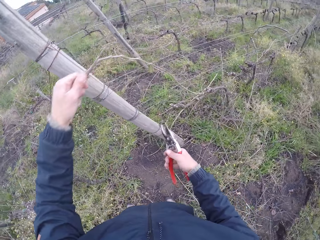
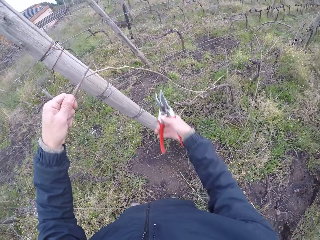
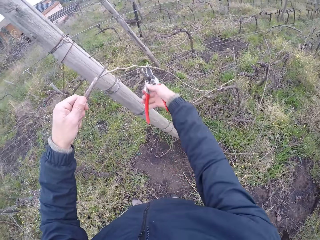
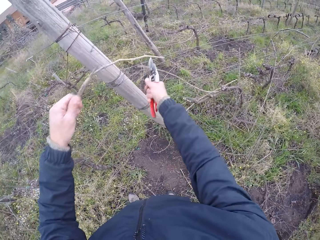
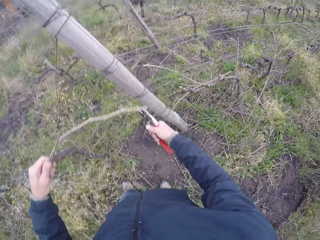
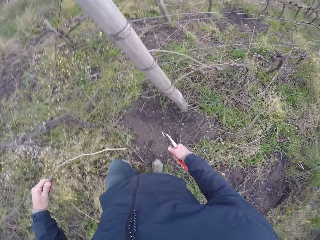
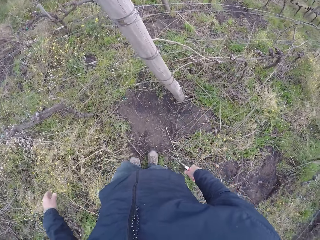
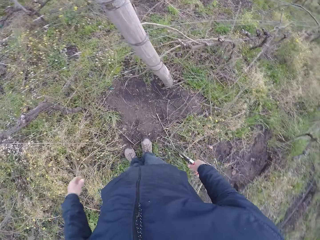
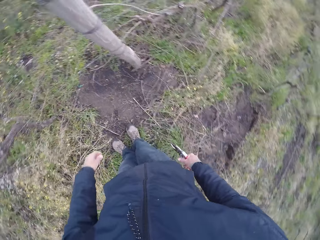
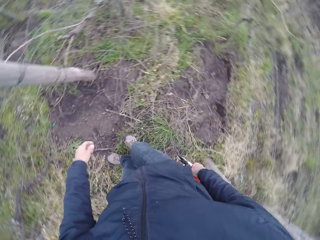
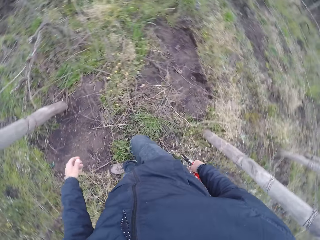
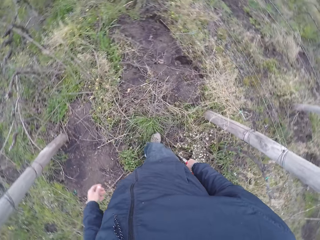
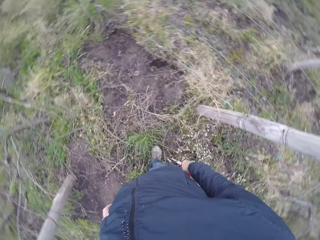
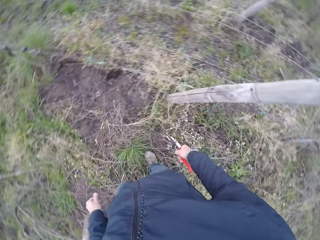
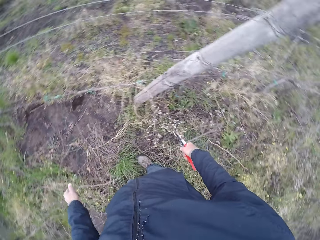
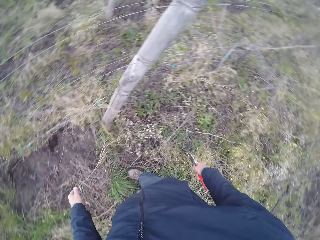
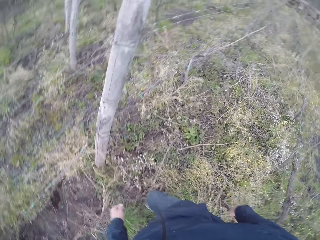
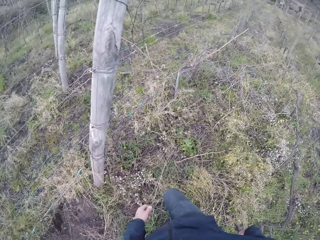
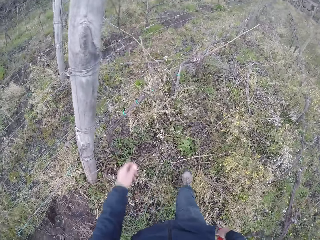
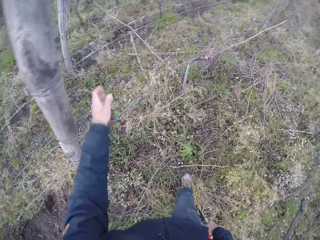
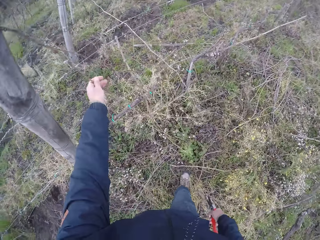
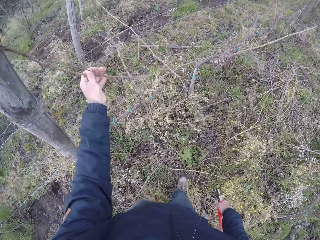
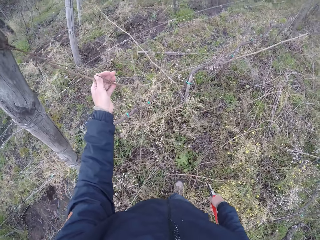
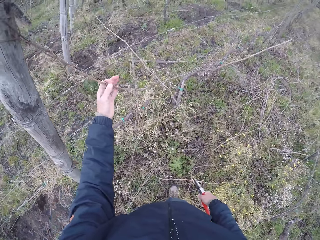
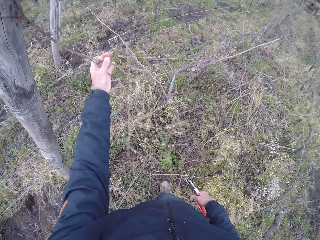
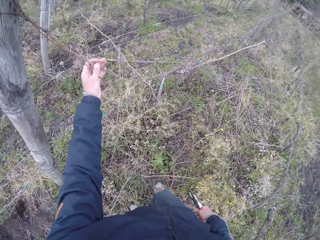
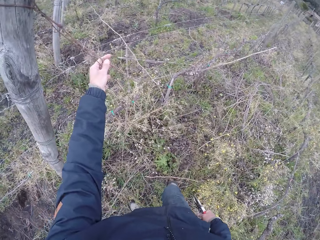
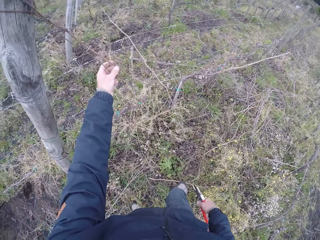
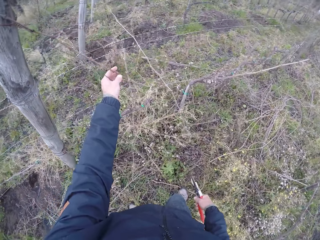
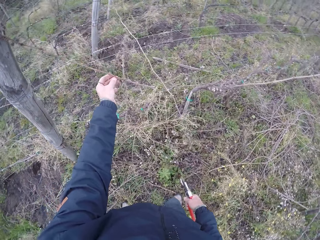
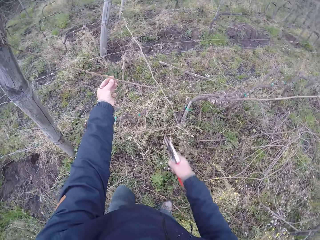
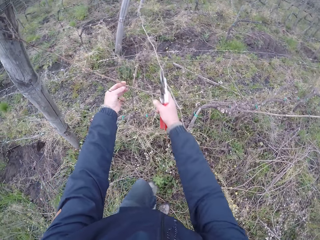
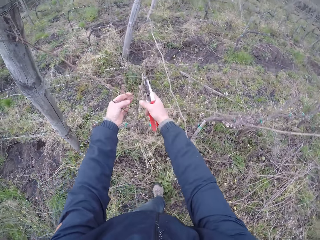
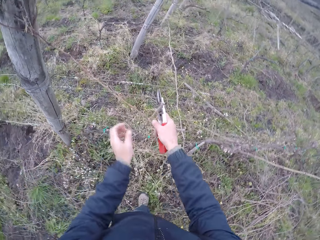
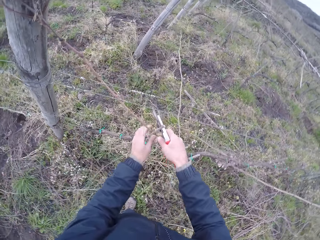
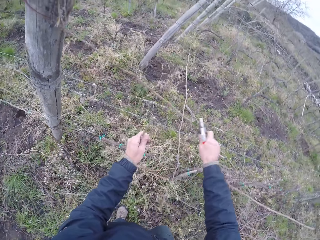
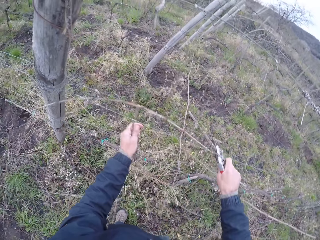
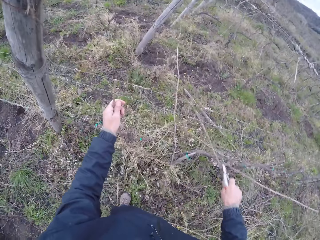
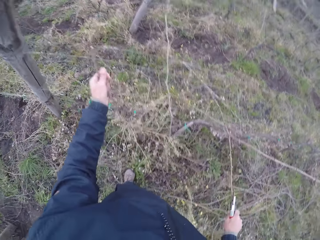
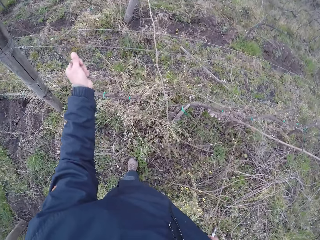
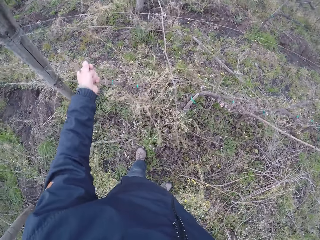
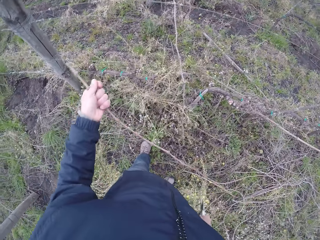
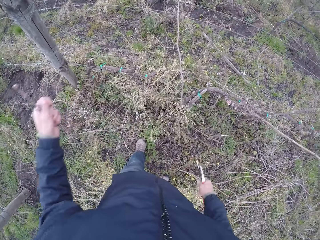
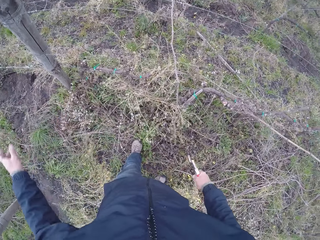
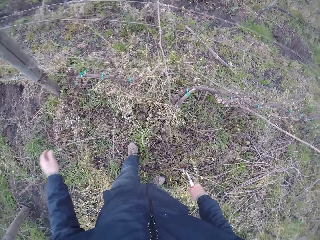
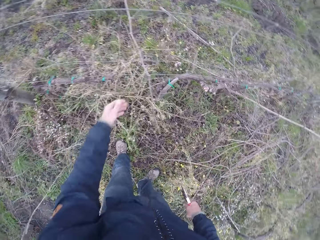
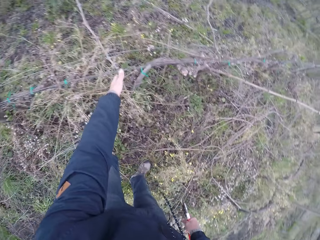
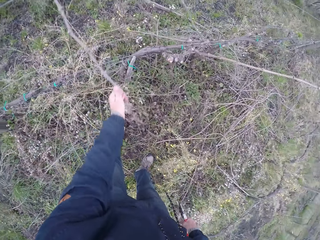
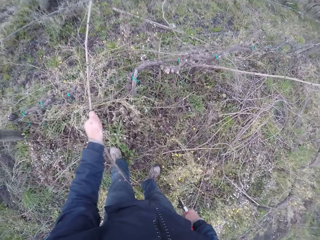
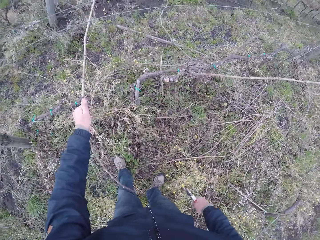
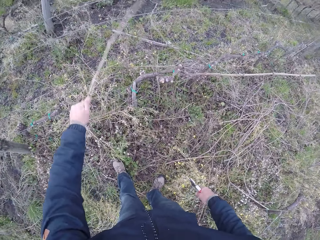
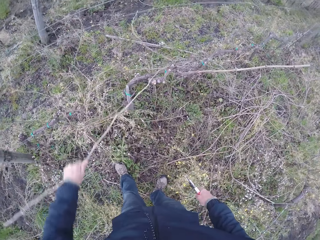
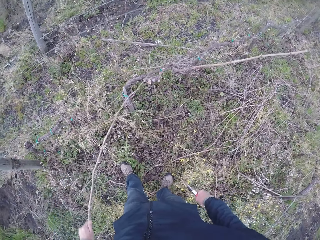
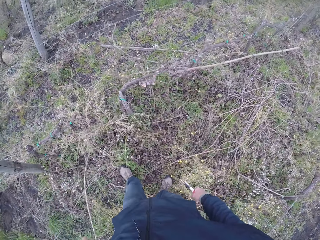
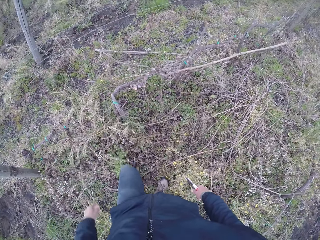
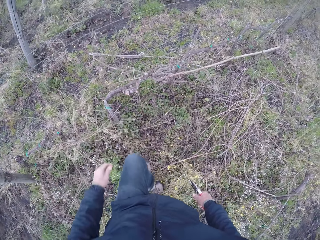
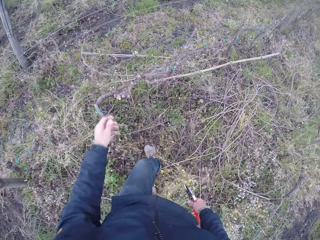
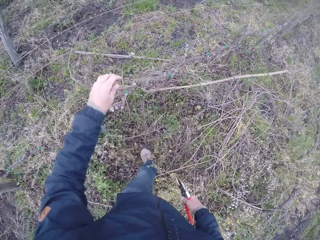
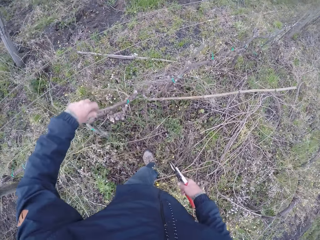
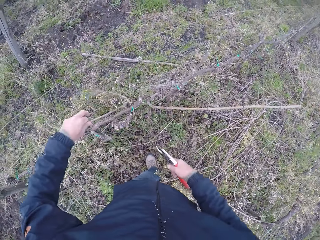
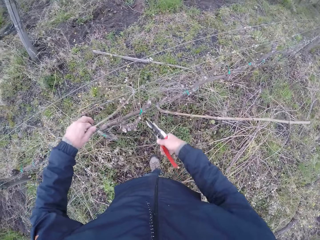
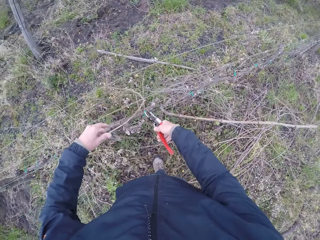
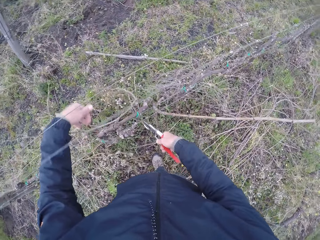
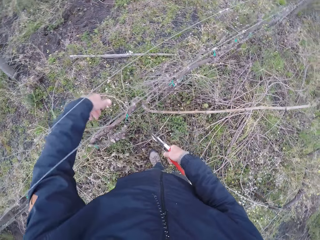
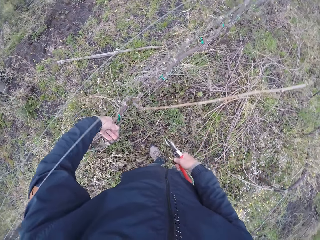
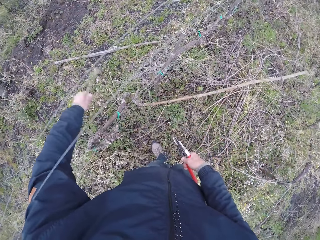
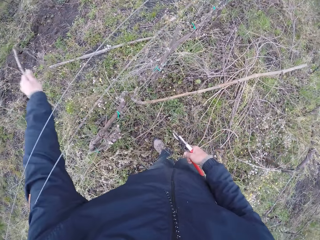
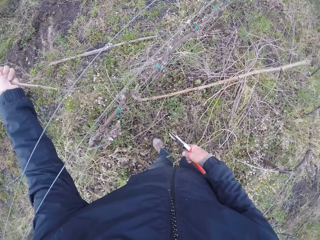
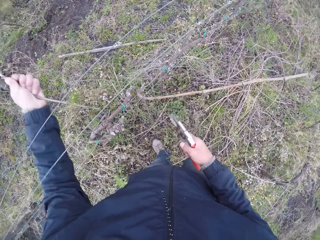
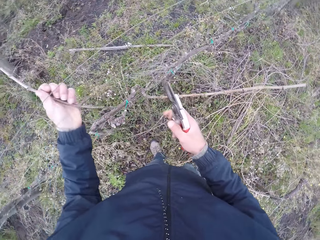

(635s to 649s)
The camera wearer cuts the twig with the cutter in his right hand. He draws out a twig from the wire fence with his left hand. He draws out a twig from the wire fence with his right hand. He drops the twigs in his left hand on the ground. He draws out a twig from the wire fence with his right hand. He drops the twigs in his left hand on the ground. He draws out a twig from the wire fence with his left hand.

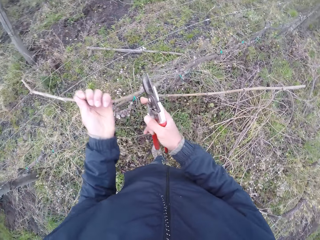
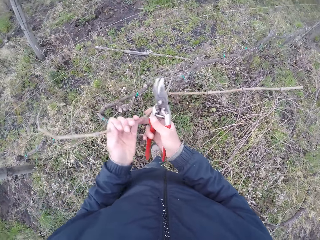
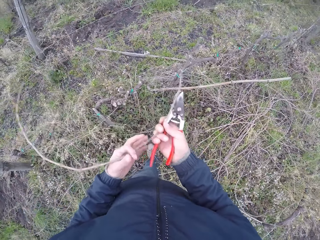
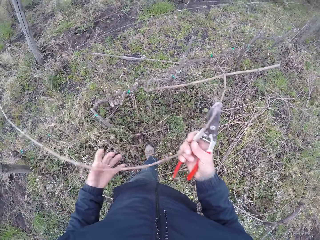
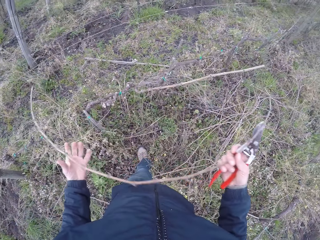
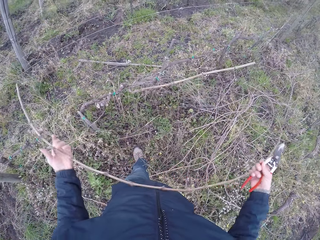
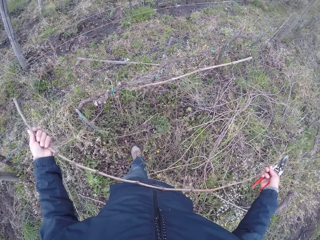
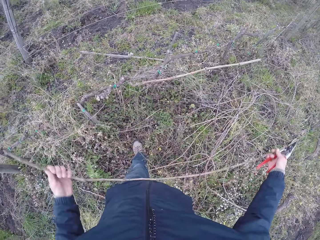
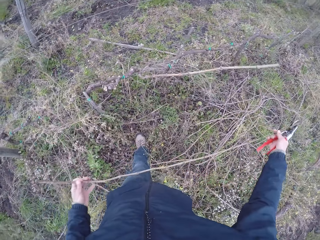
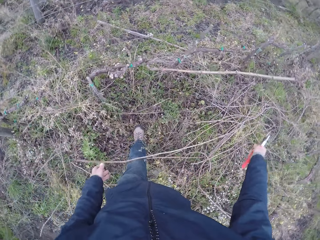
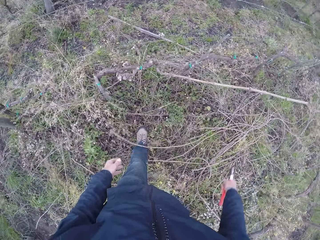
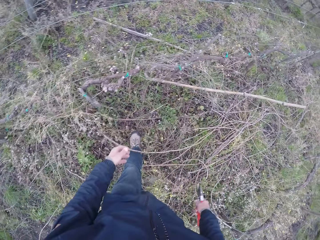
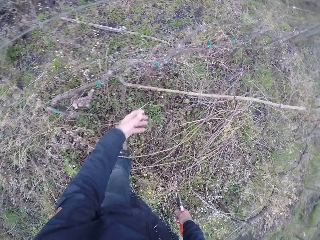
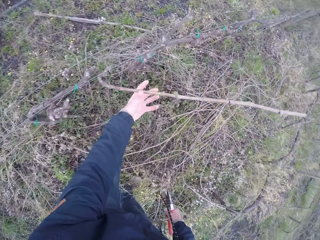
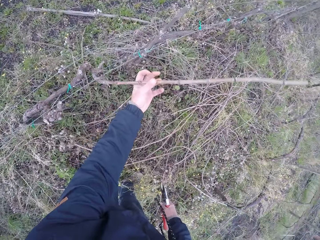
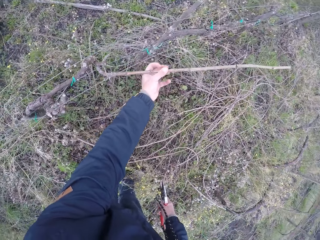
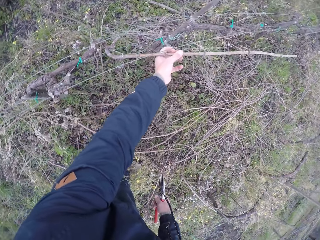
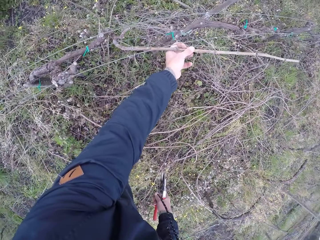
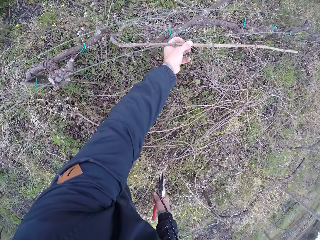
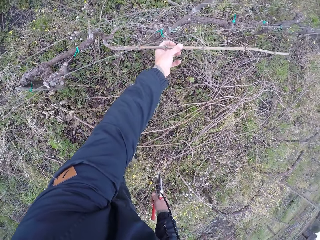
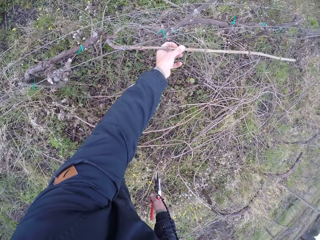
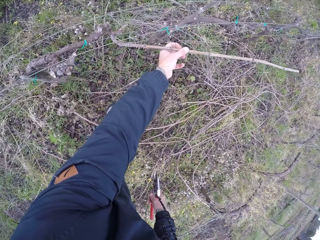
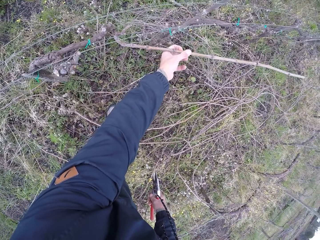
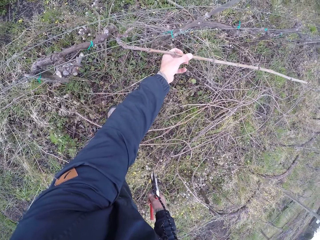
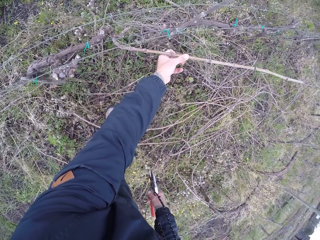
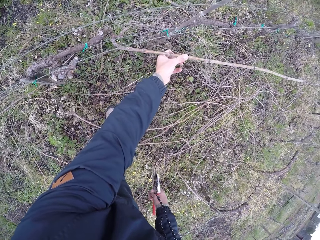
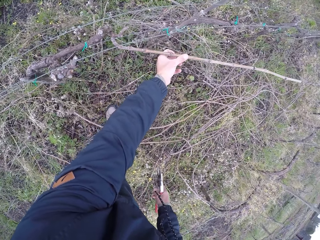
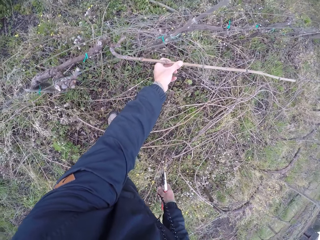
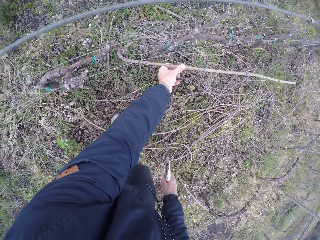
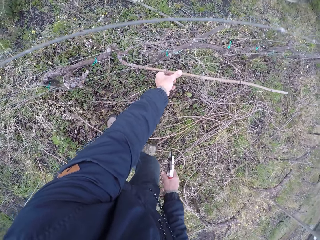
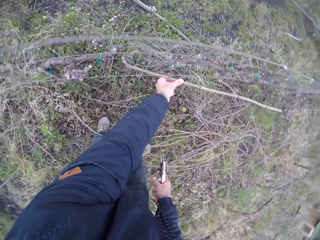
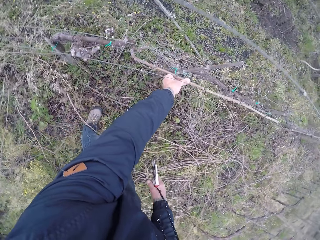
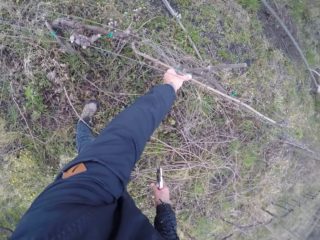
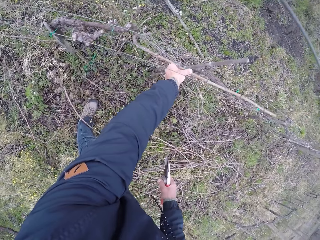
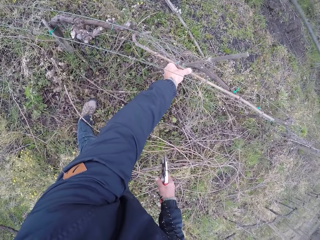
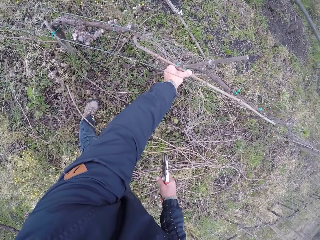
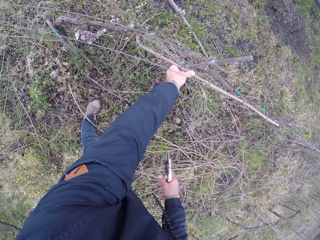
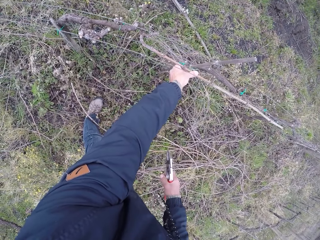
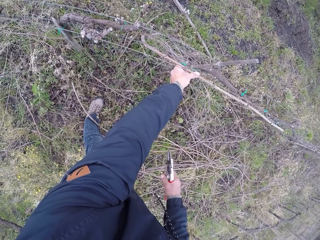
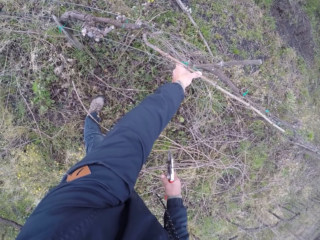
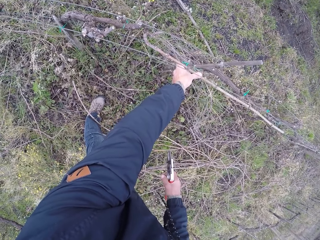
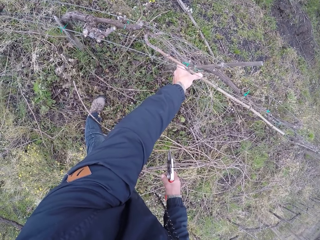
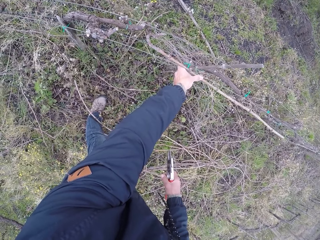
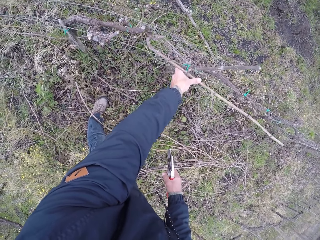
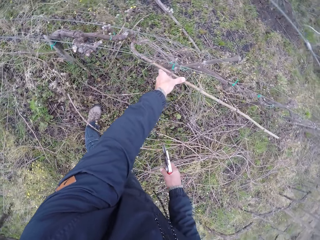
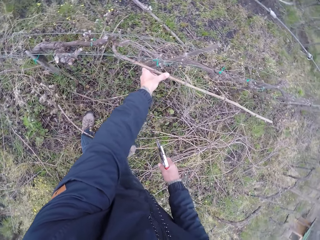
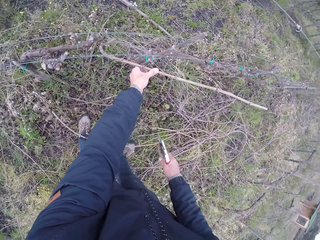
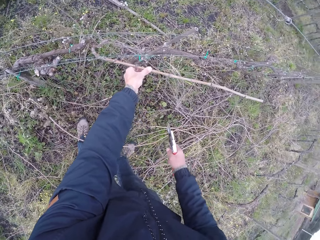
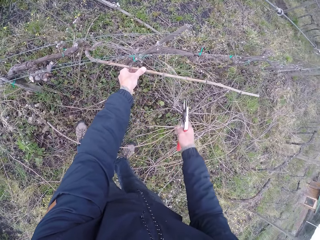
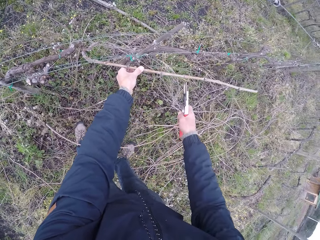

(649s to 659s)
The camera wearer drops the twigs in his hands on the ground. He holds a twig on the wire fence with his left hand. He draws out the twig from the wire fence with his left hand.
